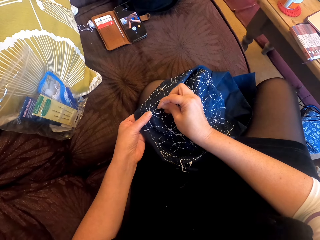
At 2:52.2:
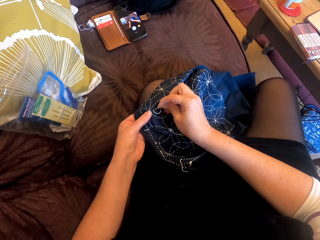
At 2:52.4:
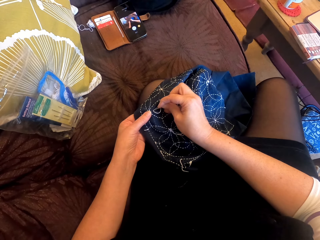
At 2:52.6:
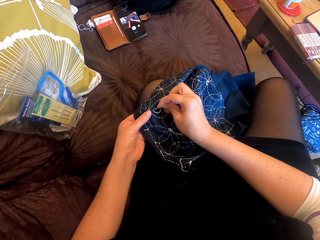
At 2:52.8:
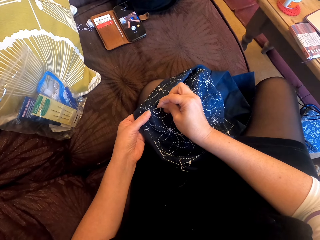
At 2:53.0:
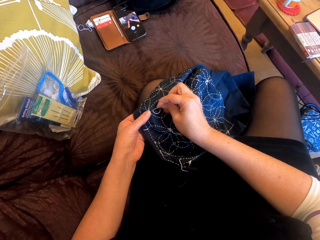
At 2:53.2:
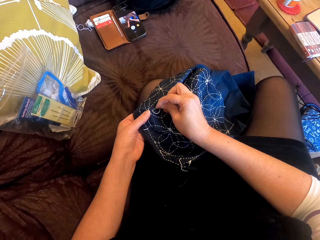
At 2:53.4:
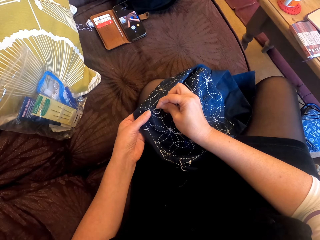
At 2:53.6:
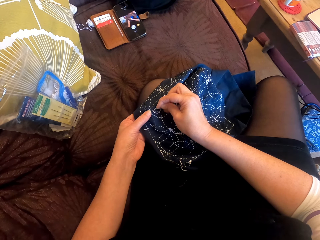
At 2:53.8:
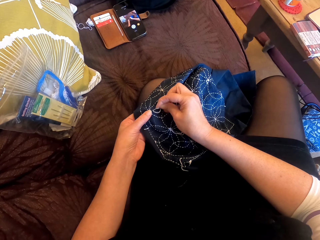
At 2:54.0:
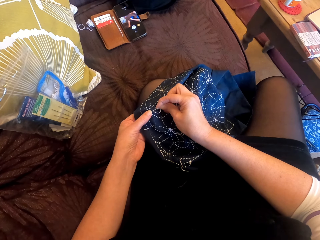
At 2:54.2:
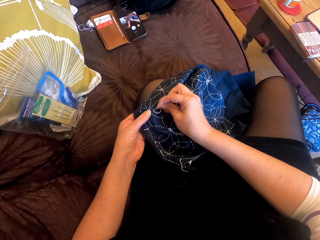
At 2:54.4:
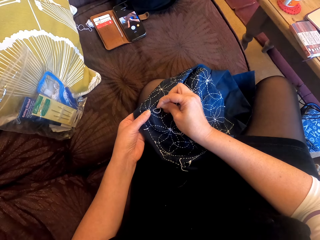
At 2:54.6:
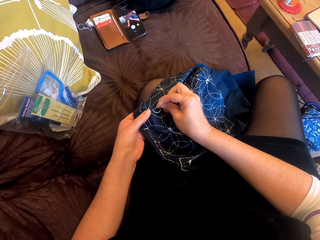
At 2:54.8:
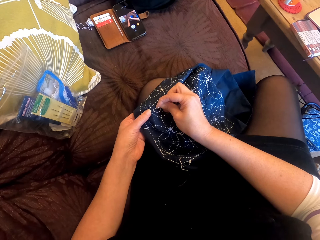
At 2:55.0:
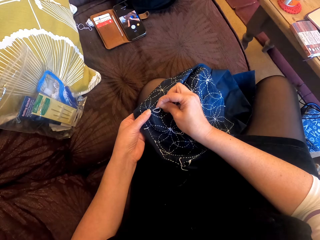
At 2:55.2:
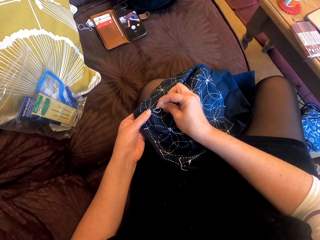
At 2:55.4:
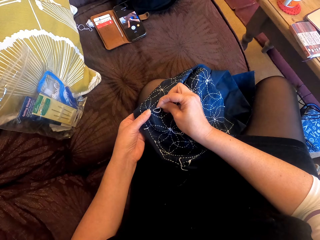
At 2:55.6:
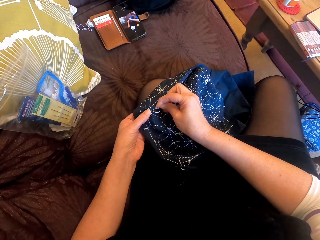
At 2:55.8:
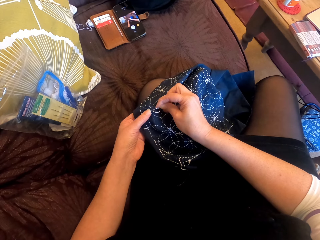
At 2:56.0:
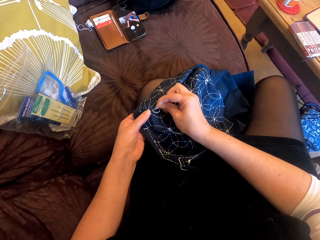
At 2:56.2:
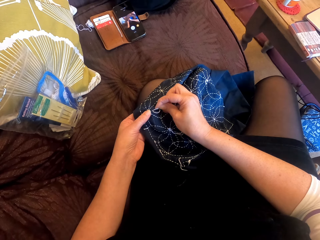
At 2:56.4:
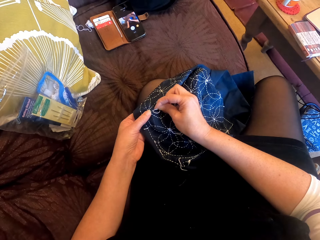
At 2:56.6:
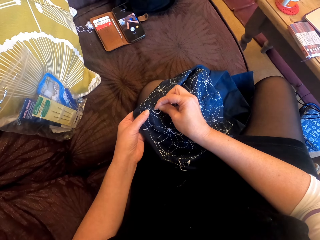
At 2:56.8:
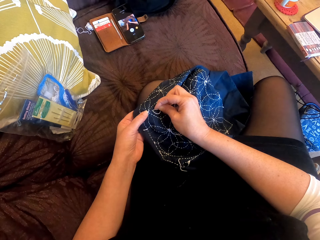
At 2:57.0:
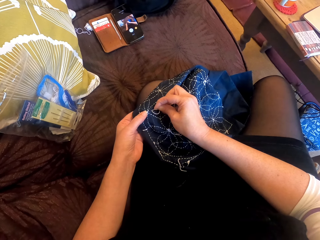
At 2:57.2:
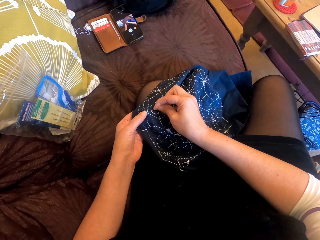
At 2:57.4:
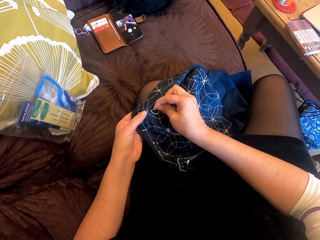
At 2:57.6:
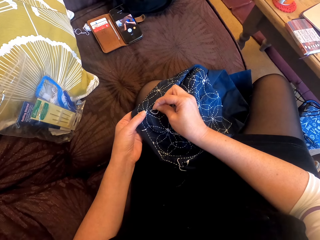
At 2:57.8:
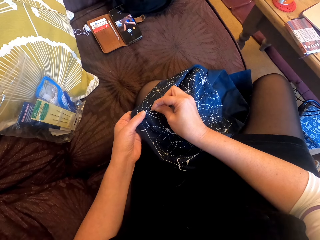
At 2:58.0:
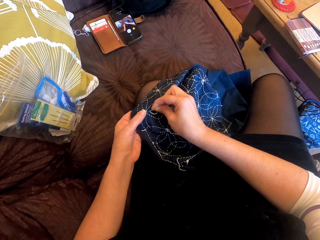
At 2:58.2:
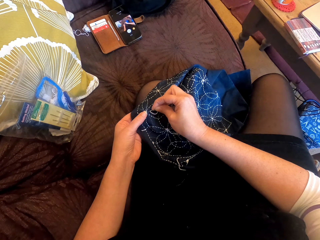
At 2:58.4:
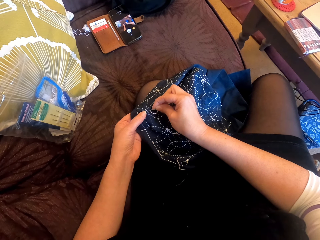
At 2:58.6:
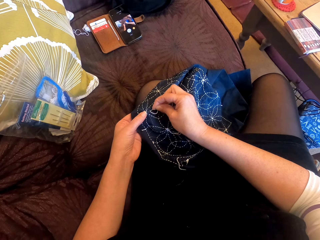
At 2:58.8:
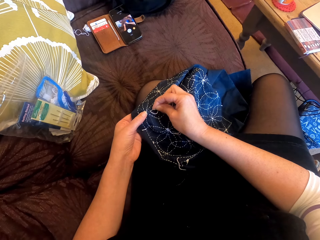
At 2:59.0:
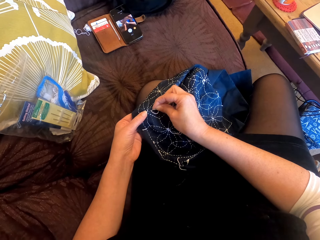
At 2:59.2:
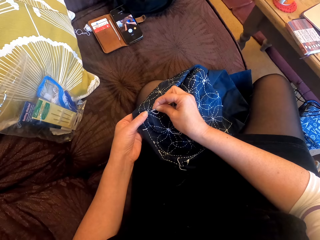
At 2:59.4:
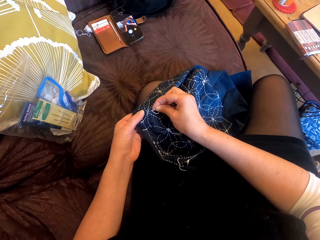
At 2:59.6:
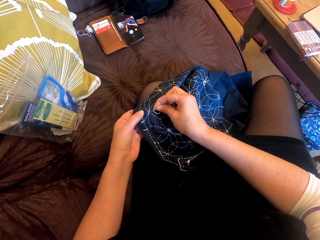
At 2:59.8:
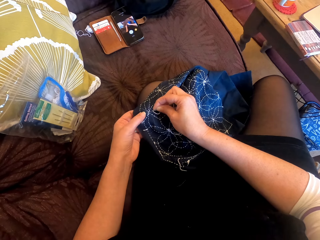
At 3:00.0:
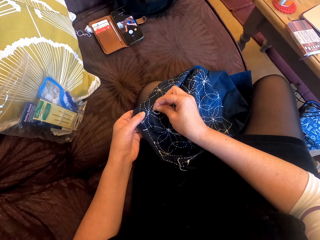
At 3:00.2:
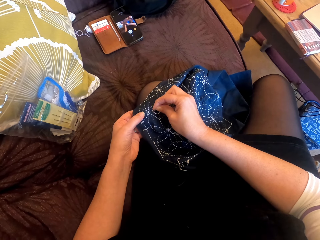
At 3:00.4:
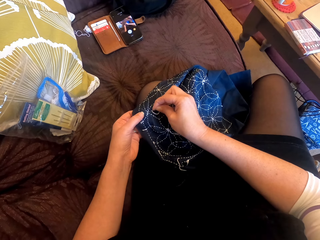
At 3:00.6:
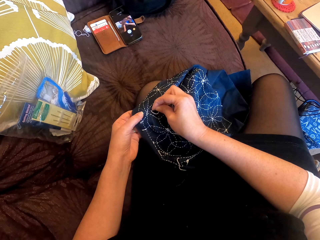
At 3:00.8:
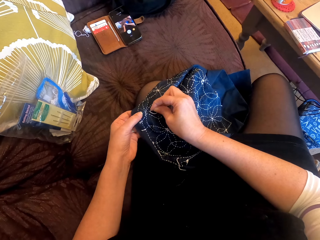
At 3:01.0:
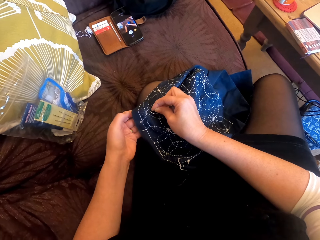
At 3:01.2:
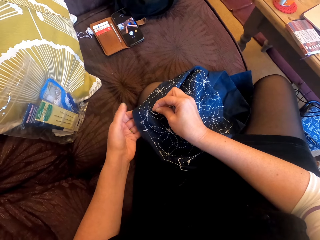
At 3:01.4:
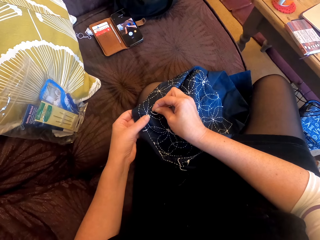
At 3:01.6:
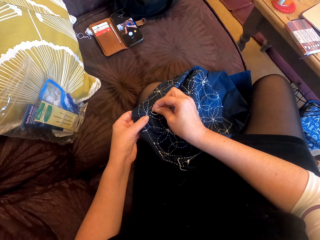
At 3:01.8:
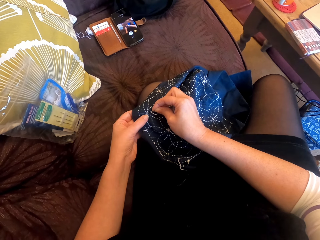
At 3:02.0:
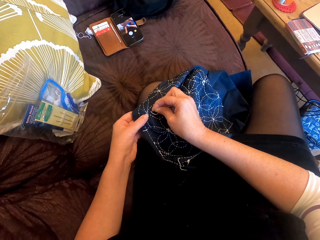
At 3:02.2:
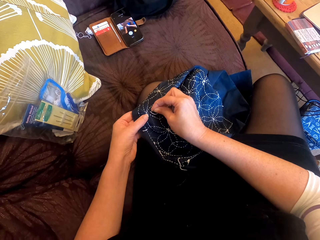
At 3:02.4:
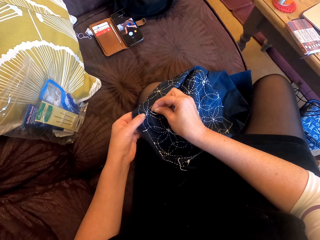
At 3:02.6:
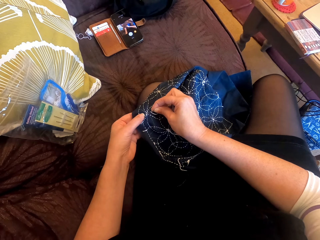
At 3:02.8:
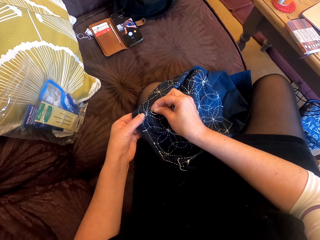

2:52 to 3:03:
The camera wearer sews the cloth.

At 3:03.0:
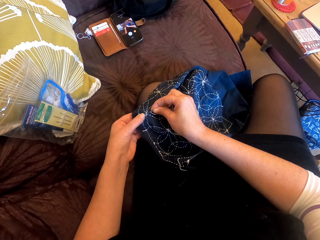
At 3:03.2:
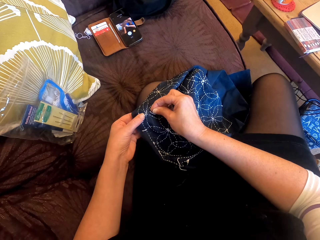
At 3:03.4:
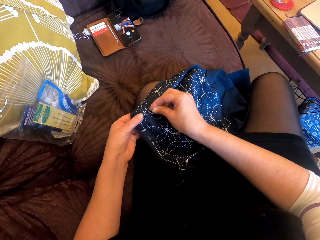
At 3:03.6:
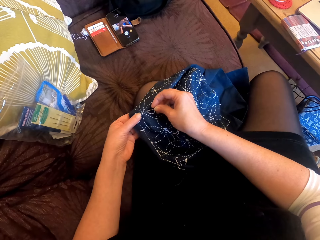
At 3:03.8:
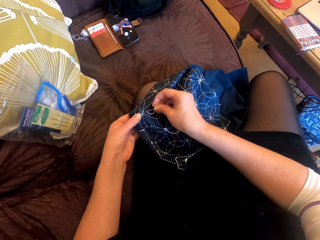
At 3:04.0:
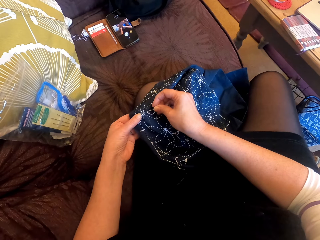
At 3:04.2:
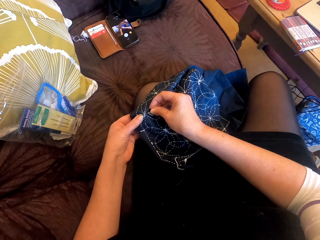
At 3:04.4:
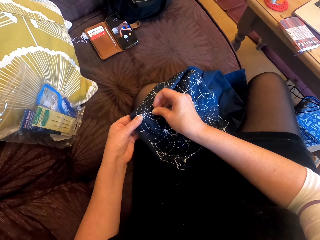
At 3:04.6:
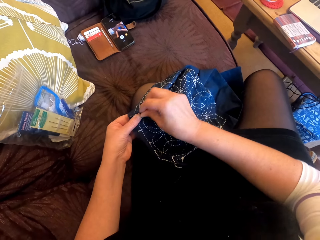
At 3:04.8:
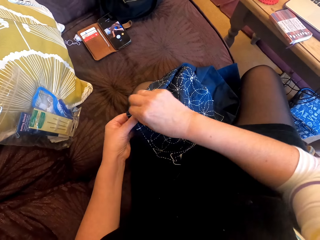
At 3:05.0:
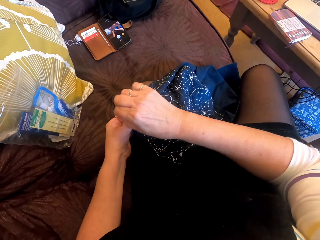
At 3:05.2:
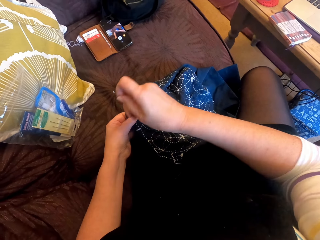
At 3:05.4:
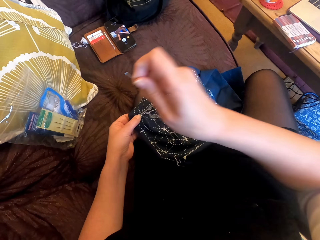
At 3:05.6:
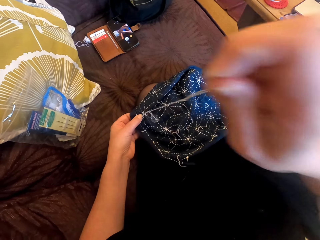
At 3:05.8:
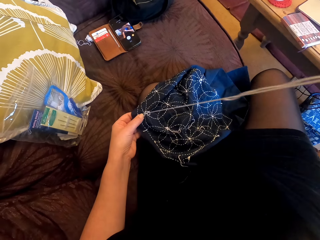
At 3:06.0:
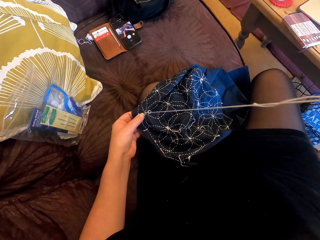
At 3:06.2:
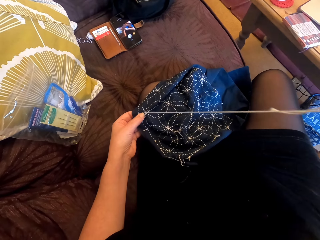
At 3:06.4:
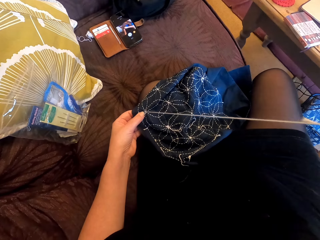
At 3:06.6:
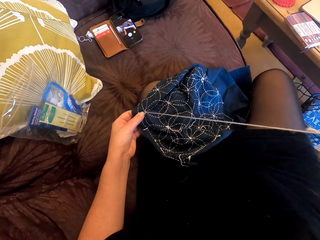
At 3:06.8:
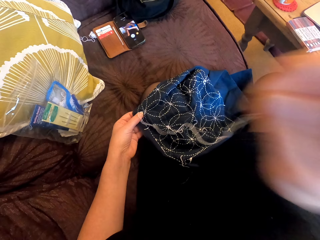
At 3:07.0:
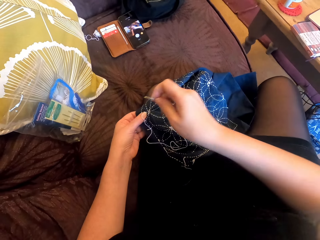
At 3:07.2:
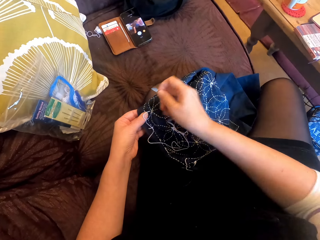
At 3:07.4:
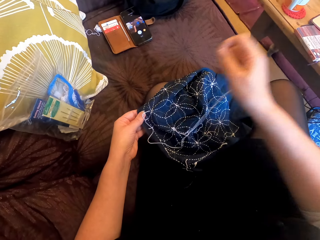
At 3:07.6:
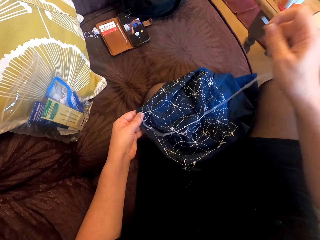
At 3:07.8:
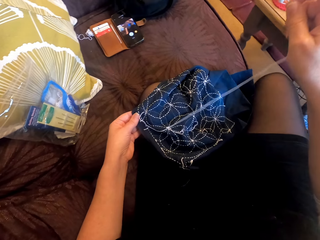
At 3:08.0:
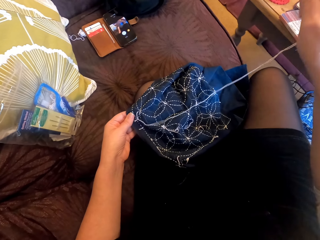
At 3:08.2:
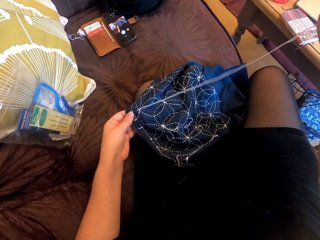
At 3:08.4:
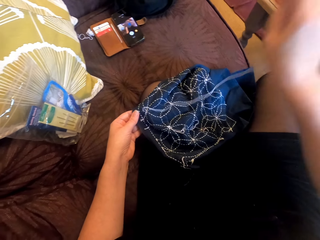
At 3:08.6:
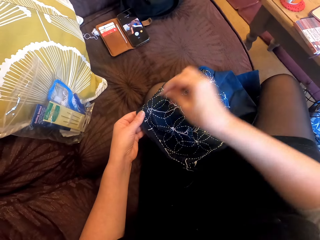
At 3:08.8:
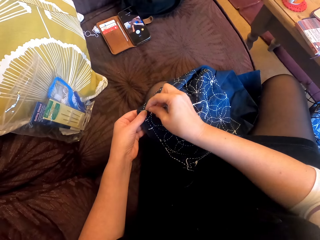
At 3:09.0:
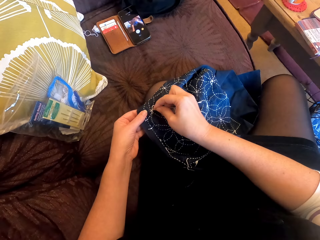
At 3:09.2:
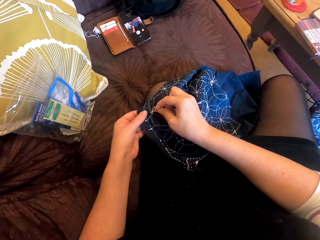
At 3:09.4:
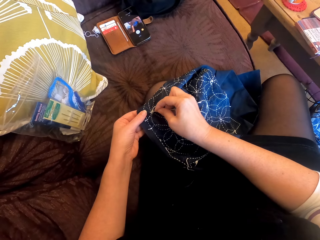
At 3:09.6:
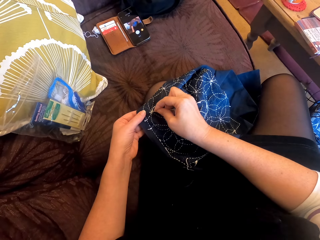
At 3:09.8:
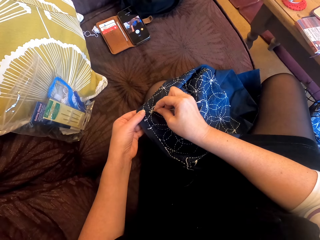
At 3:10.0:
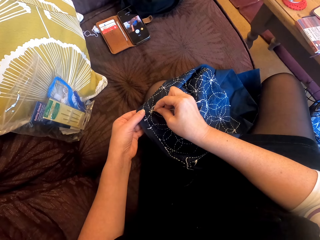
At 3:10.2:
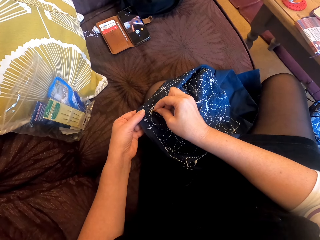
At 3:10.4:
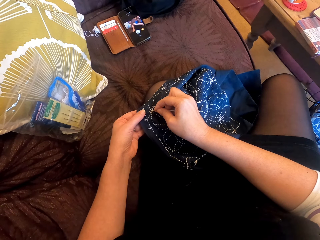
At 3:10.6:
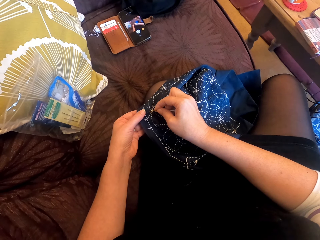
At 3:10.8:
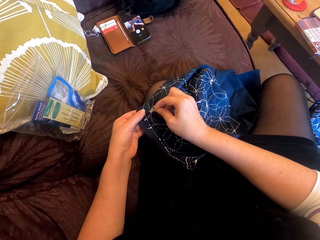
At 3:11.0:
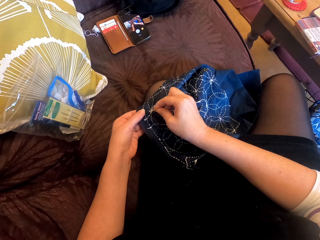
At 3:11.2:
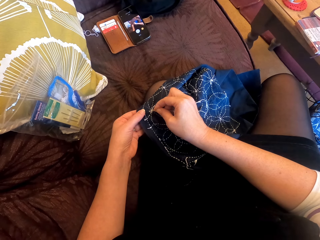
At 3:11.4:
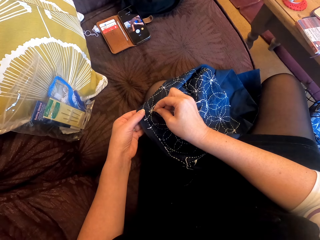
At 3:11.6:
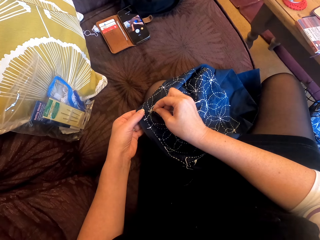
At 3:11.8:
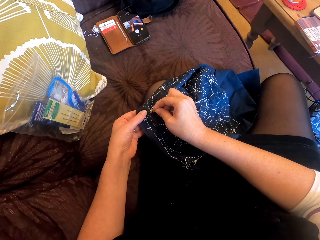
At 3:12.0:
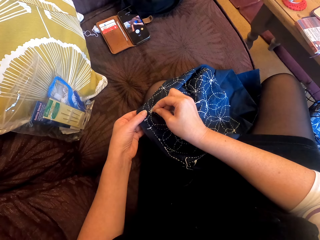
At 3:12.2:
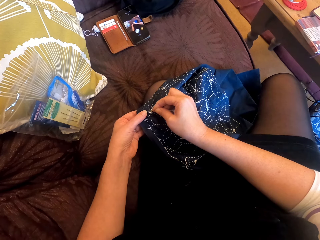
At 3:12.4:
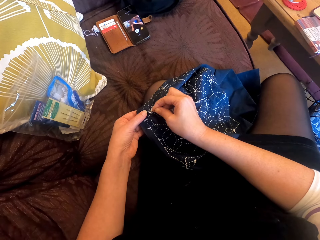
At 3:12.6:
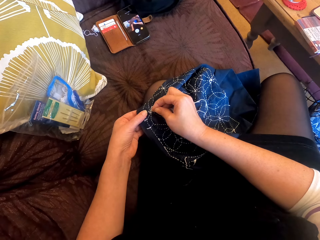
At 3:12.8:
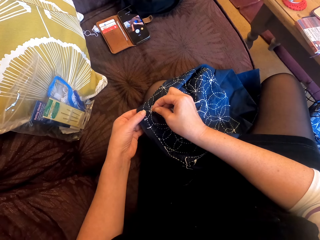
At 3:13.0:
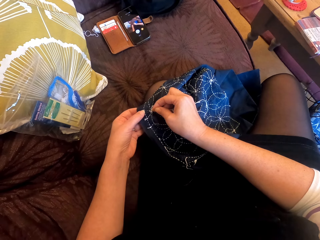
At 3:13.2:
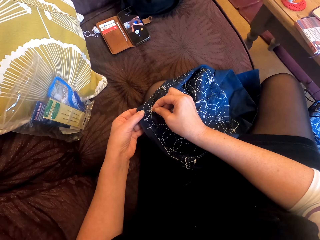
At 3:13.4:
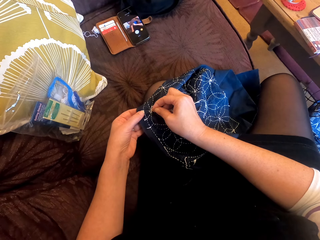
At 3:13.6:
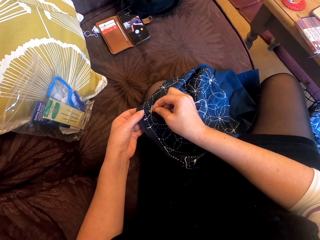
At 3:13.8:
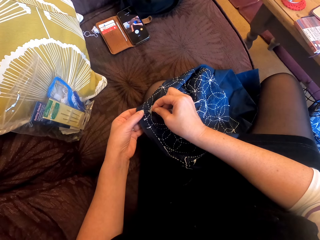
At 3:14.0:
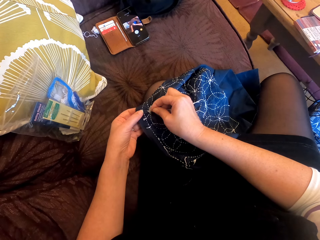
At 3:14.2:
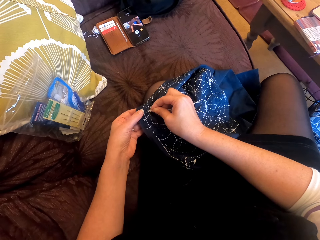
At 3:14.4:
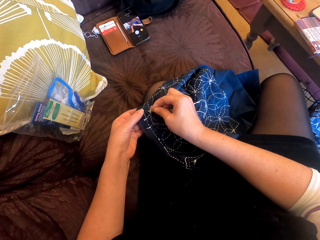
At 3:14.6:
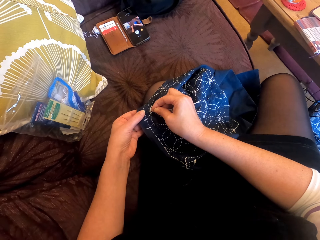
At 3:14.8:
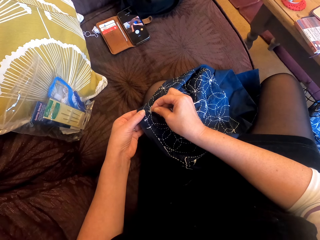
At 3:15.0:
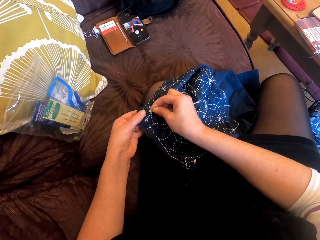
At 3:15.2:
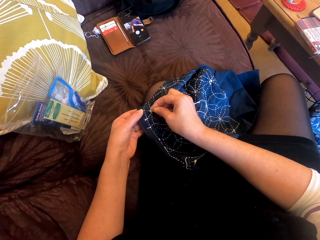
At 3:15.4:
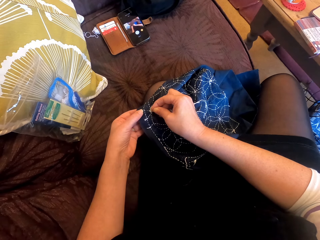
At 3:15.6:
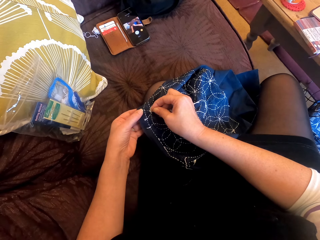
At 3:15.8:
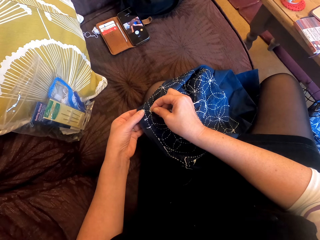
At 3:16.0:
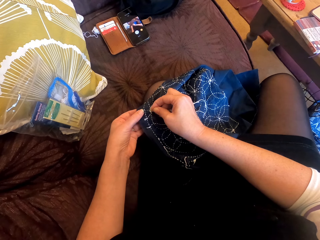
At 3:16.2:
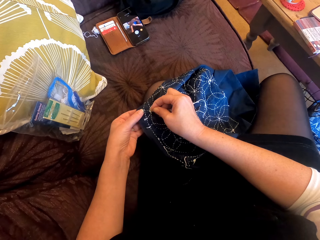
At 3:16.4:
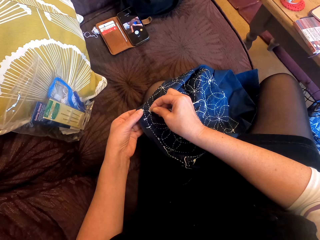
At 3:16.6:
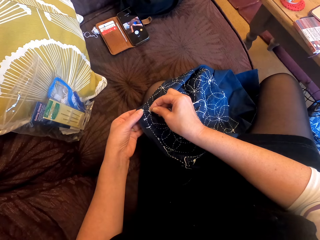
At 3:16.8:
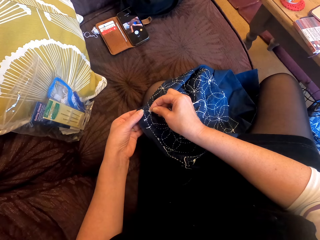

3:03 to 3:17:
The camera wearer pulls the thread. They sew the cloth.
